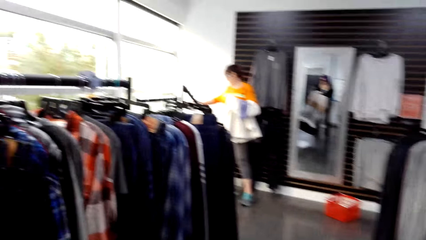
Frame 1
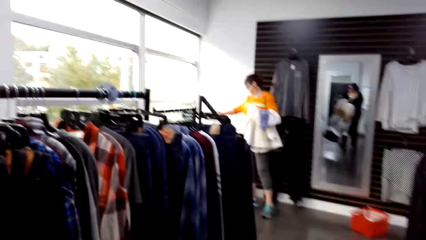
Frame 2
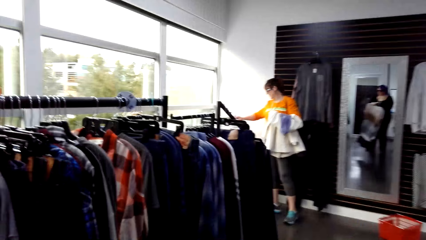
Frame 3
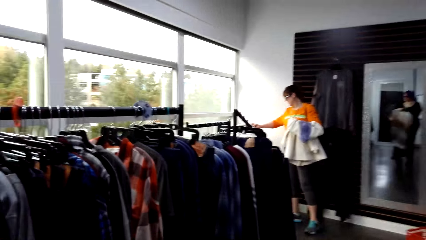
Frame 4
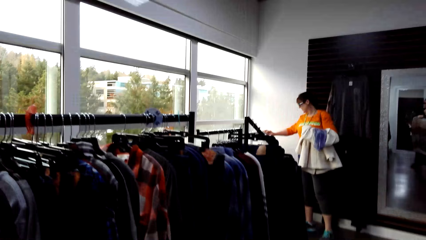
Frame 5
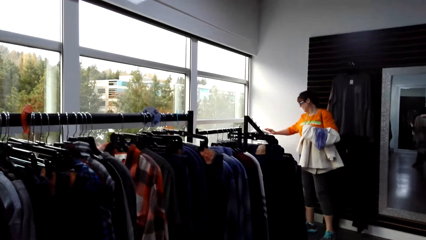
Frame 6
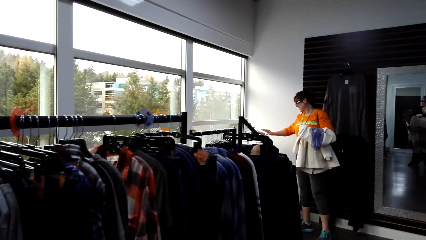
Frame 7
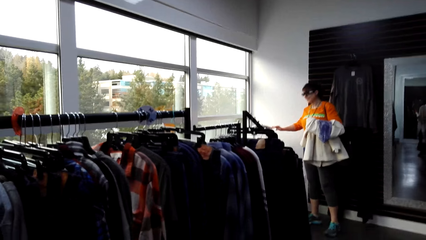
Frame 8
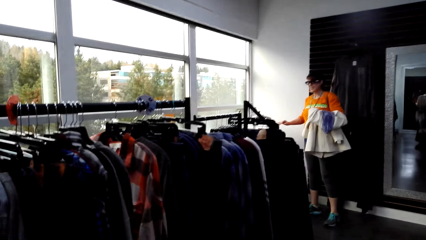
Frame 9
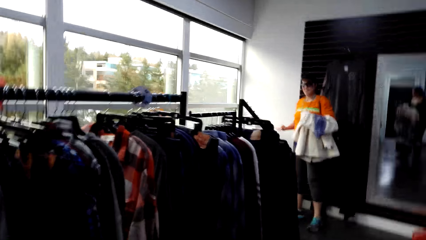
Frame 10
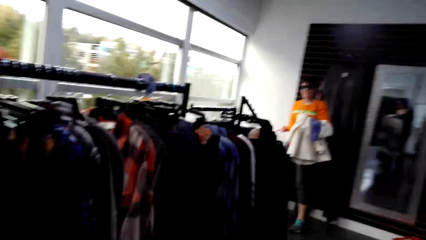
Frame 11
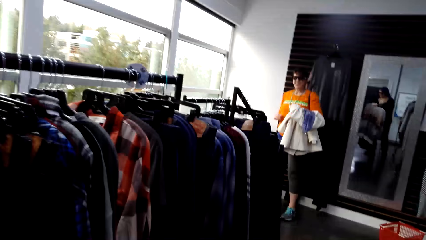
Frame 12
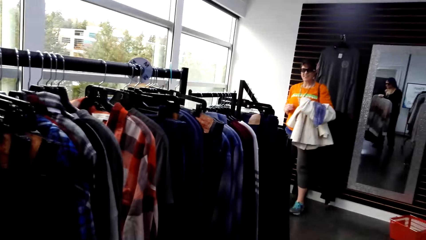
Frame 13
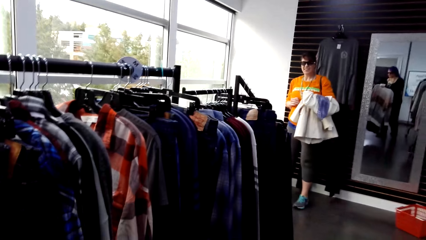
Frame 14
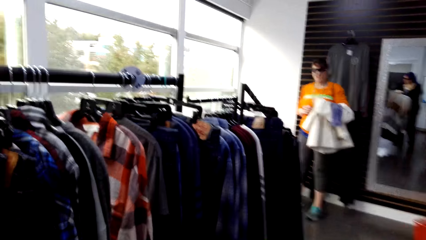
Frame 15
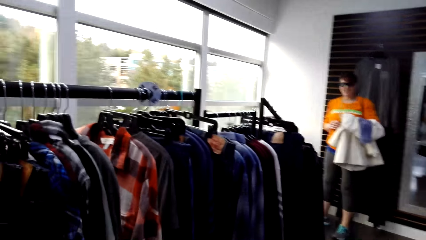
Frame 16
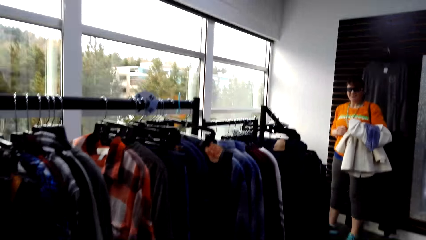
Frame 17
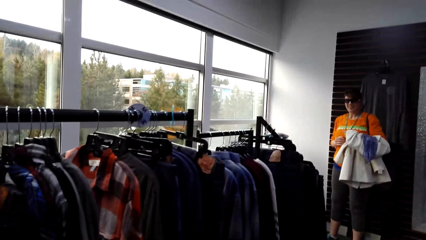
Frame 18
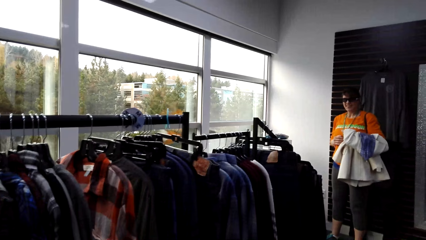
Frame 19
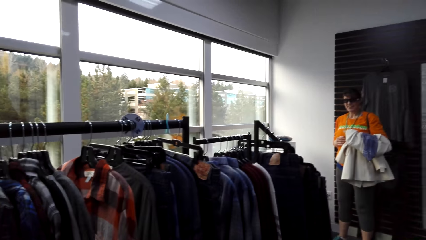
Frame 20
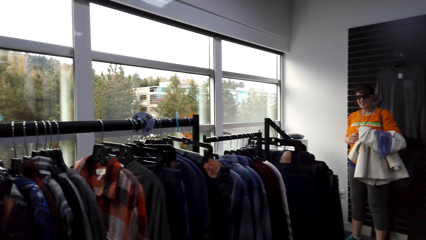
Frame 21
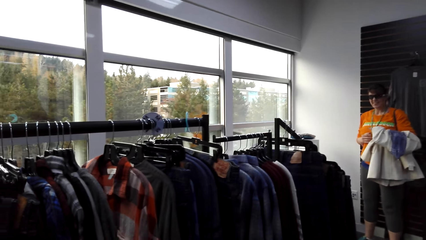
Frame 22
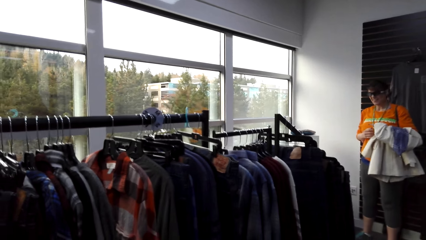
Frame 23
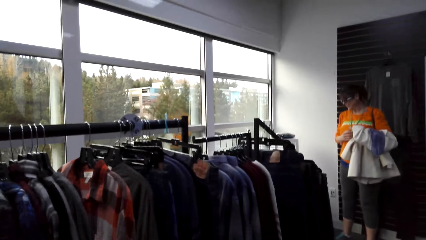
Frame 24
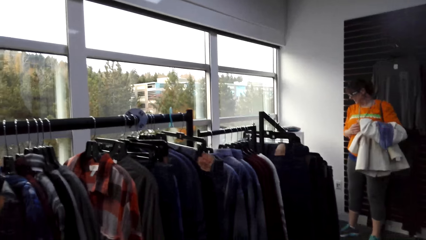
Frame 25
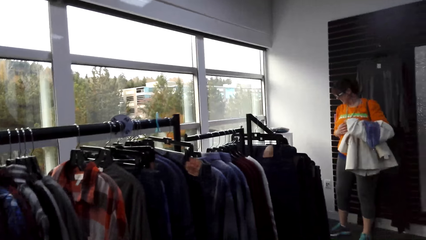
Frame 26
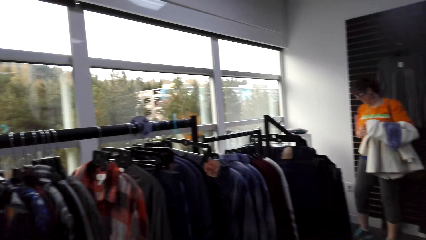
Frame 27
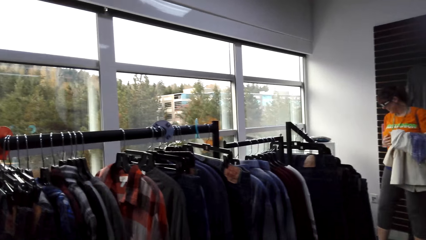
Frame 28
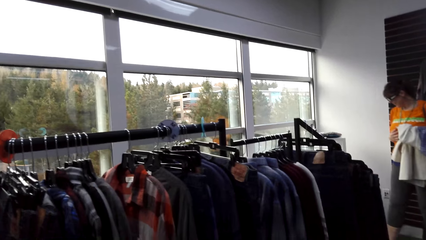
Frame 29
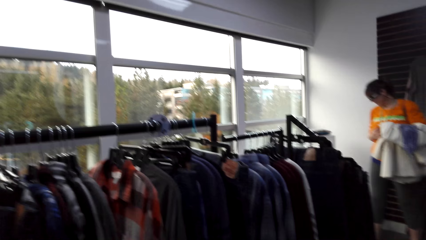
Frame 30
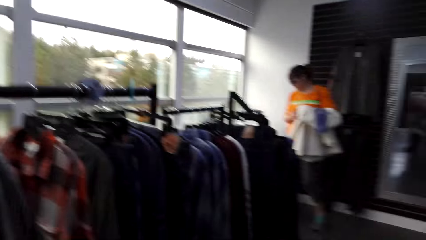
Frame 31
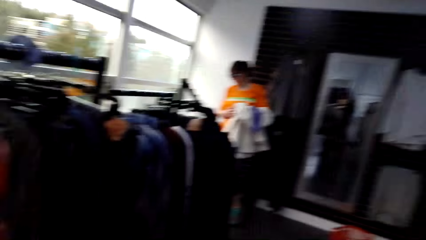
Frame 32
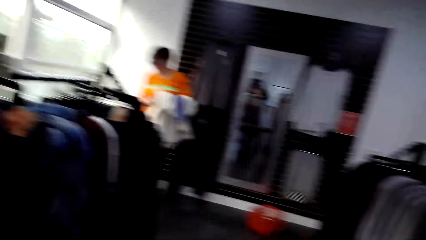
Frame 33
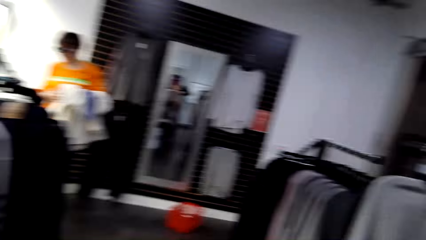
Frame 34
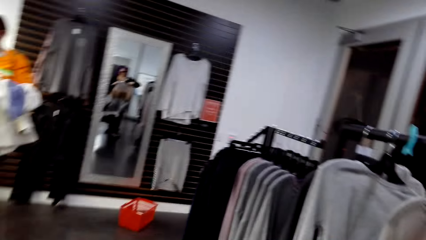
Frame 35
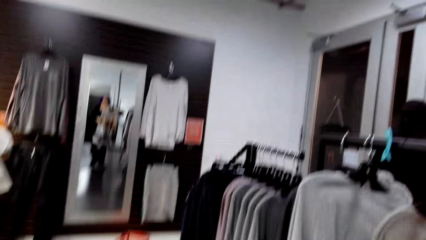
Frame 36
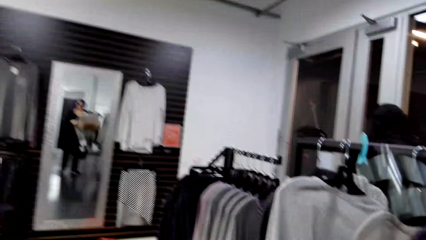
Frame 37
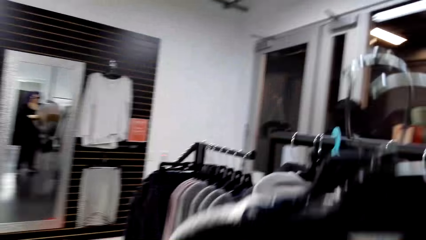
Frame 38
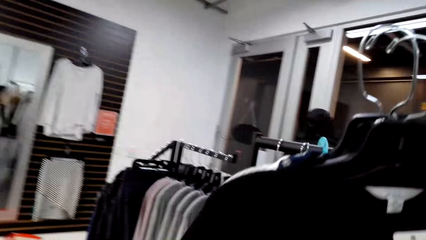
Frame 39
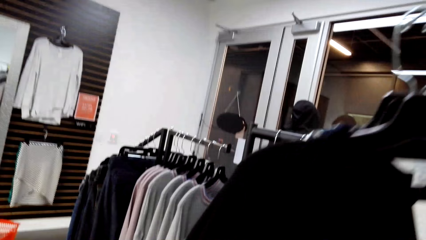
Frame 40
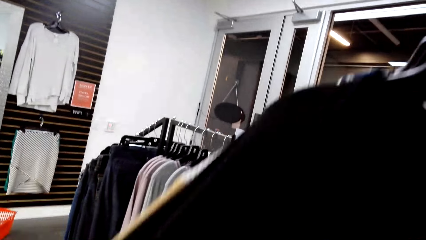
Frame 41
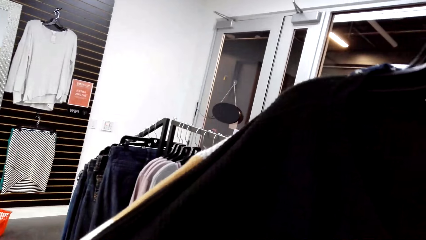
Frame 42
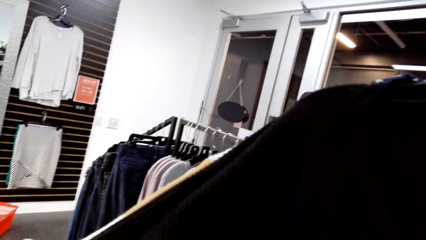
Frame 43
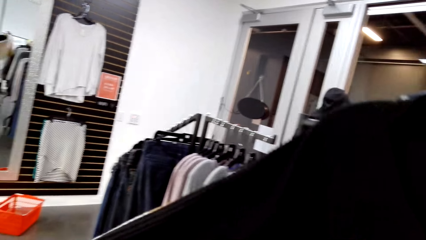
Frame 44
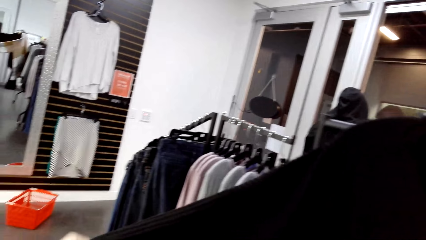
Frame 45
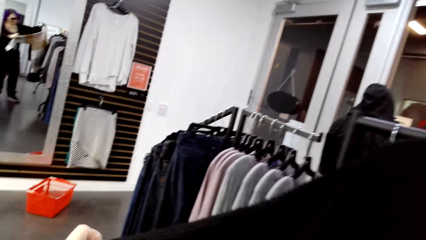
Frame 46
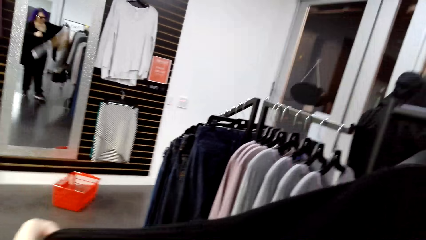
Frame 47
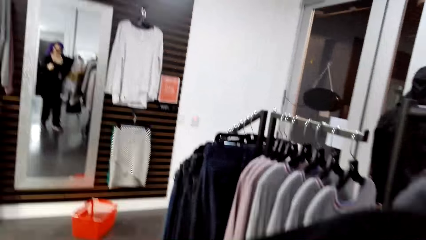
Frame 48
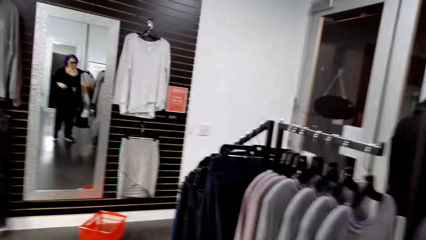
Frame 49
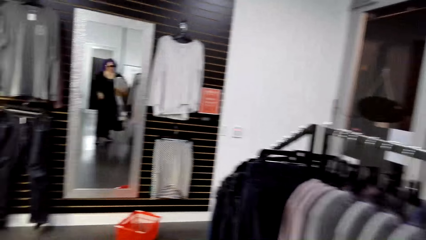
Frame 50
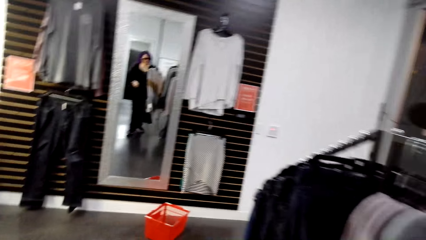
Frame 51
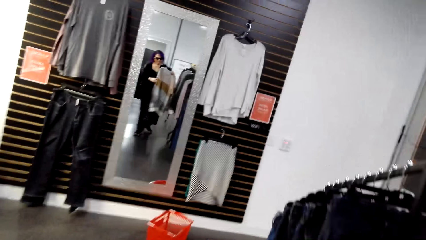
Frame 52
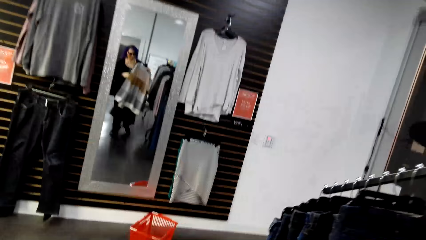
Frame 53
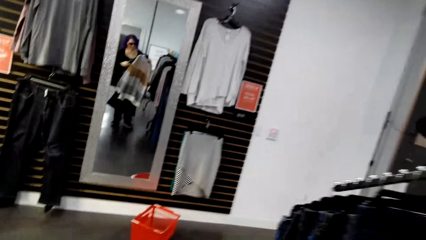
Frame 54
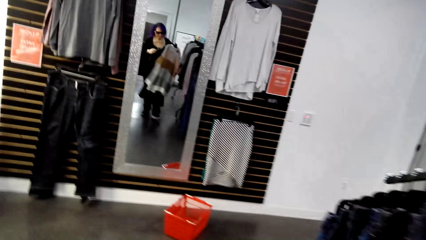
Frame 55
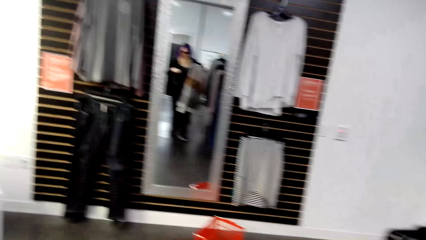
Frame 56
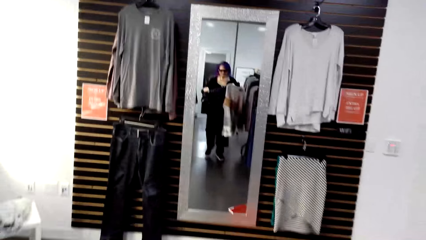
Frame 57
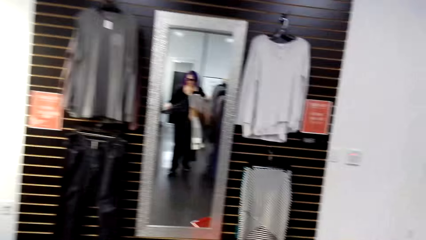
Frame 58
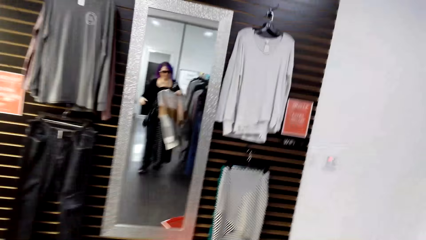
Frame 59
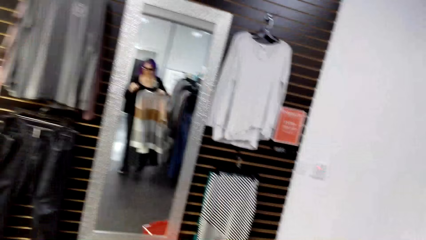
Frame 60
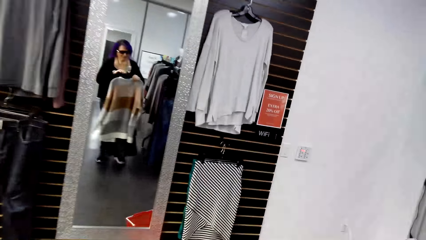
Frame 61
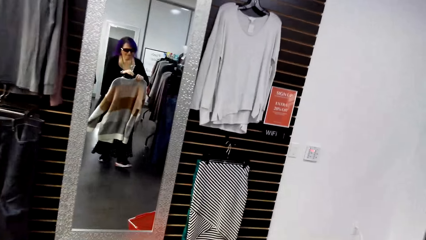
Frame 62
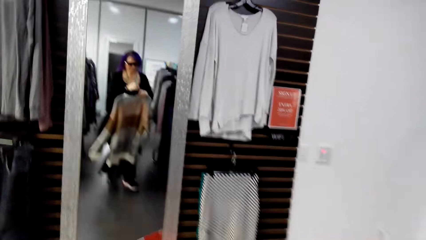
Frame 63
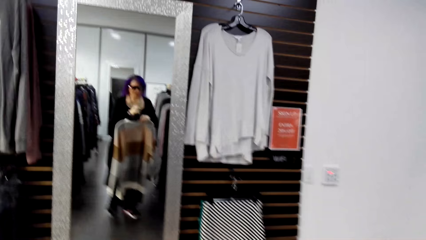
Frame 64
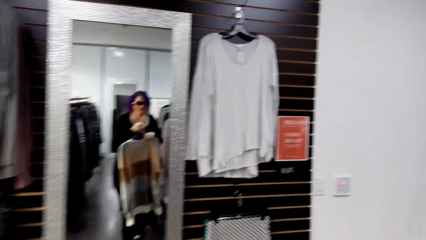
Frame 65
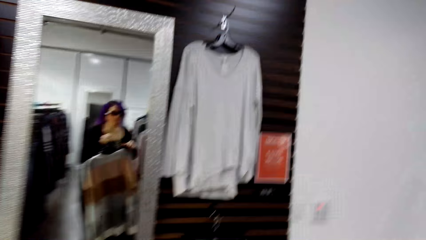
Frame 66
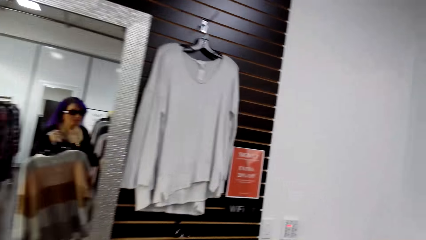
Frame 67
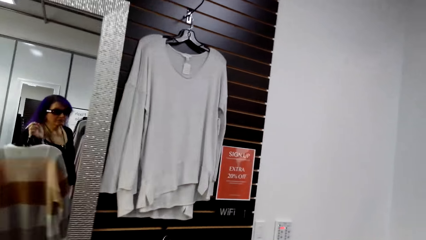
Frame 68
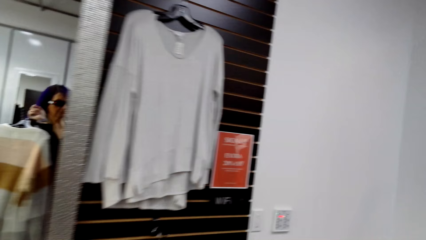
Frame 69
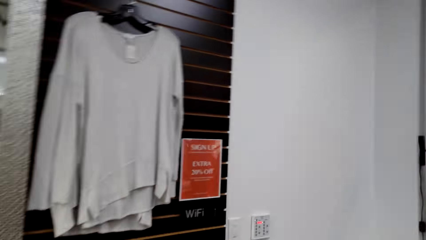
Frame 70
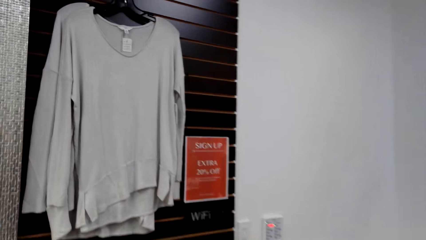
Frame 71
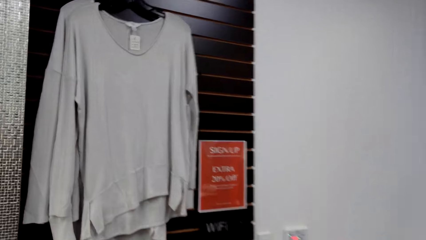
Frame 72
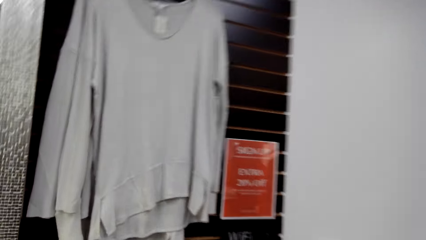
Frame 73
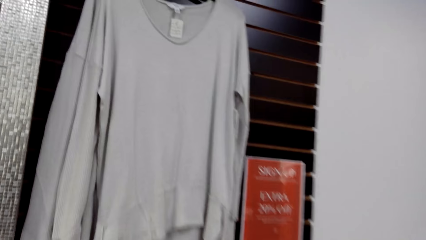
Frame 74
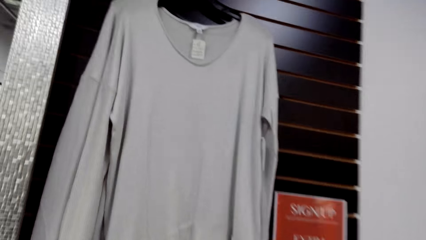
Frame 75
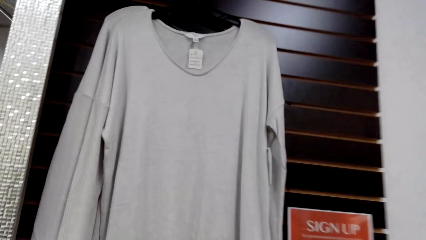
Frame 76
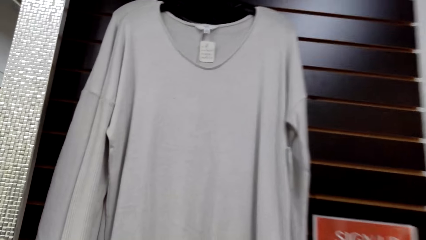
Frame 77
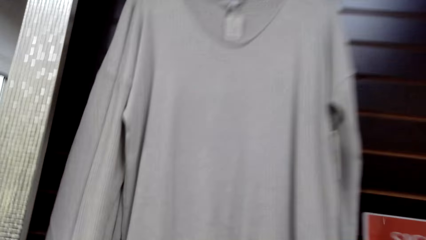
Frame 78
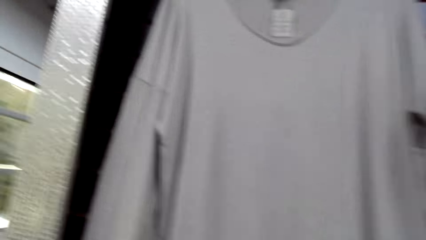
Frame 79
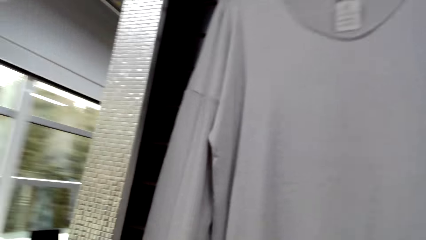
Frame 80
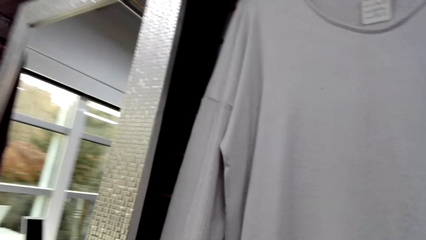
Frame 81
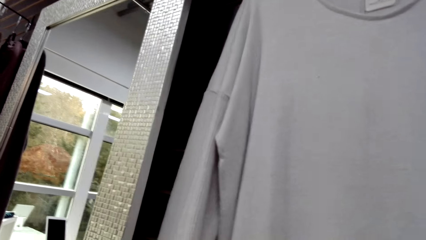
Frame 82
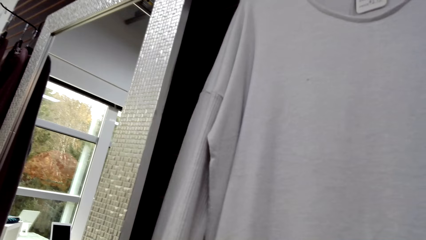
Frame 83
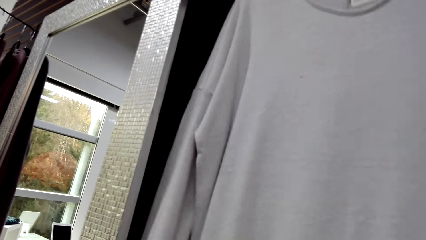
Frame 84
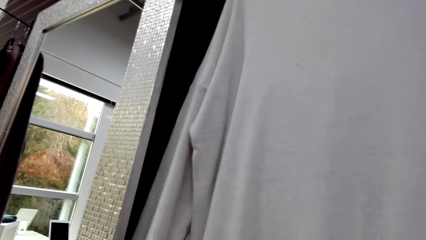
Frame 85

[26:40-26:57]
A person carries the clothes. The camera wearer lifts the clothes. They walk around in the clothes shop.
